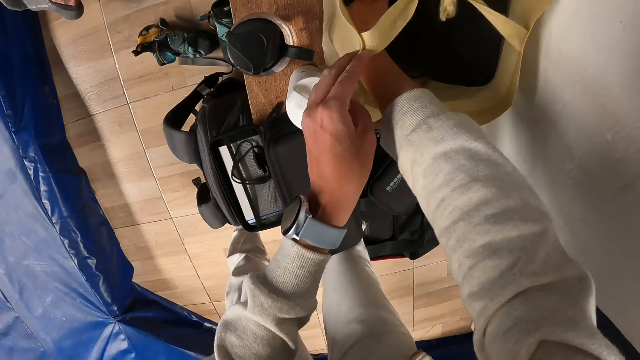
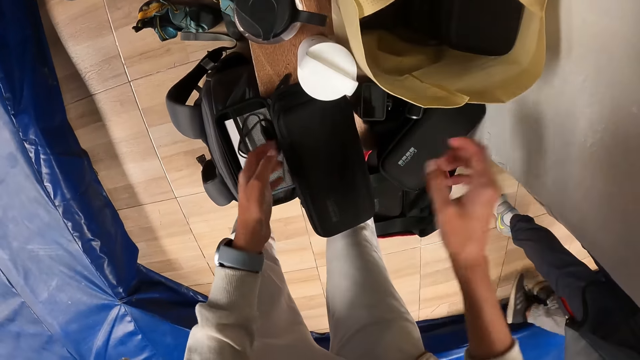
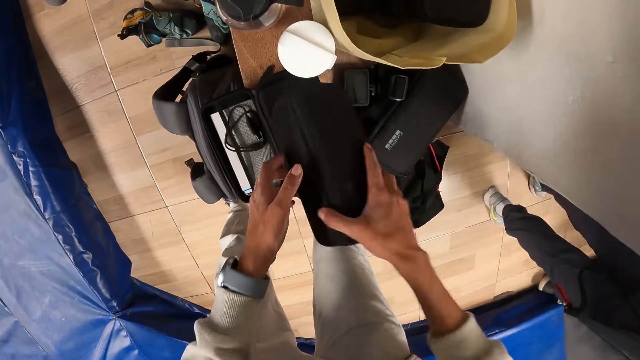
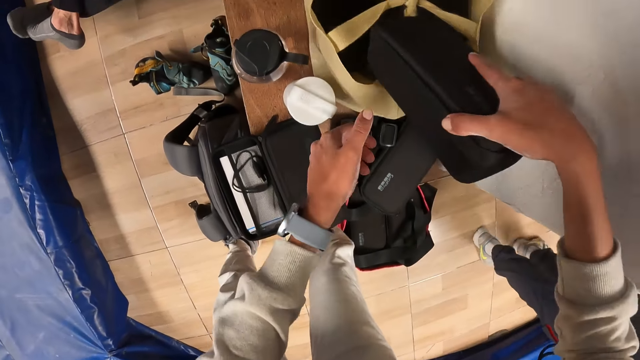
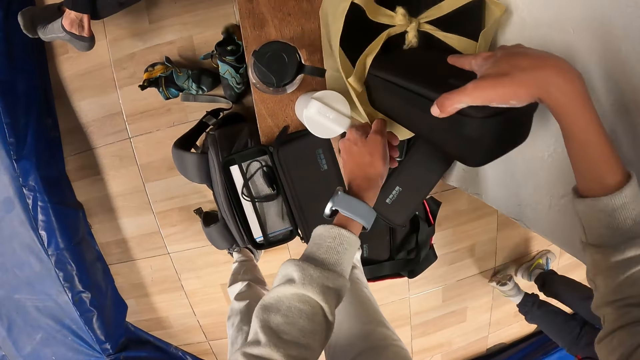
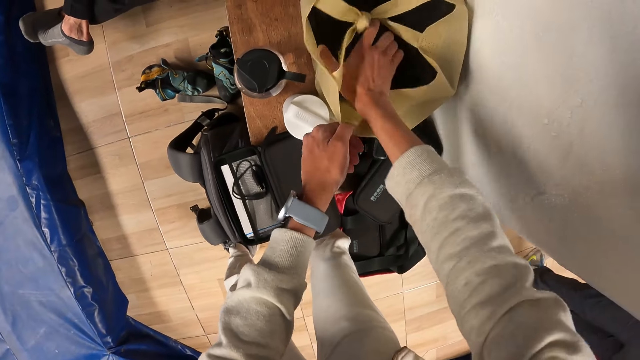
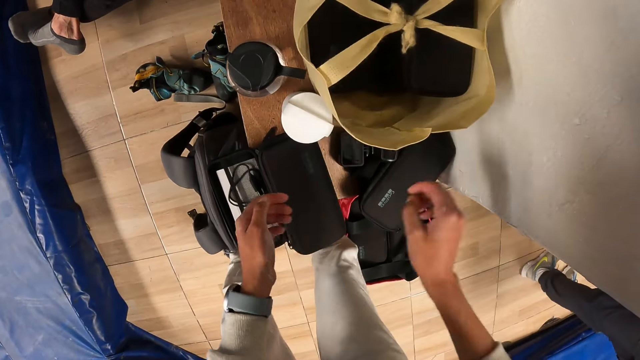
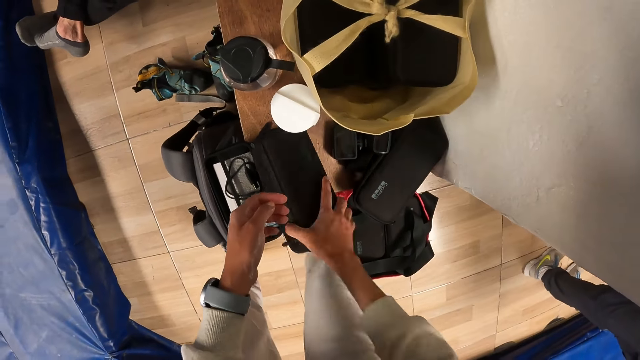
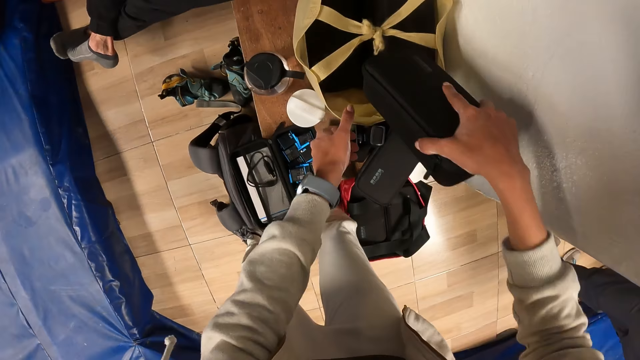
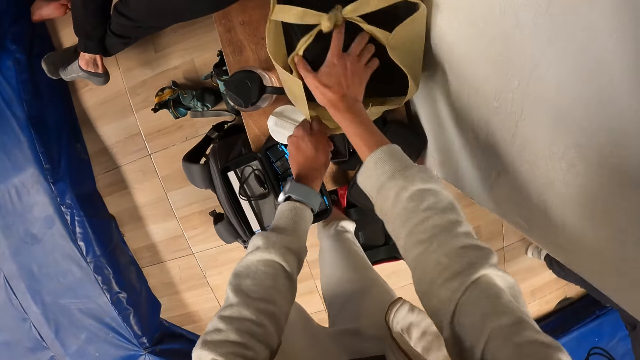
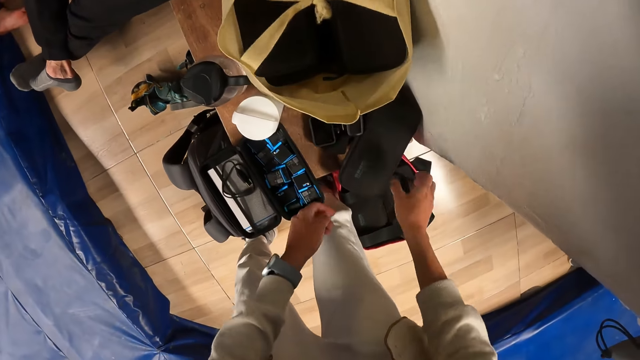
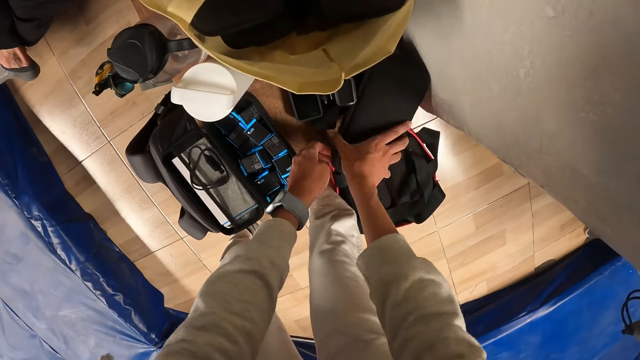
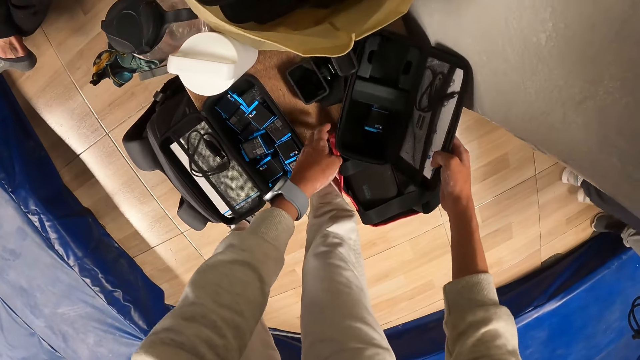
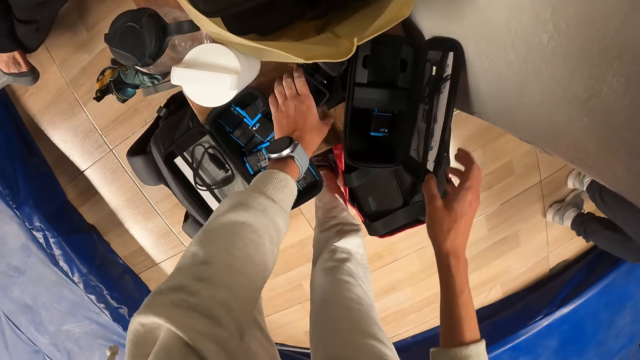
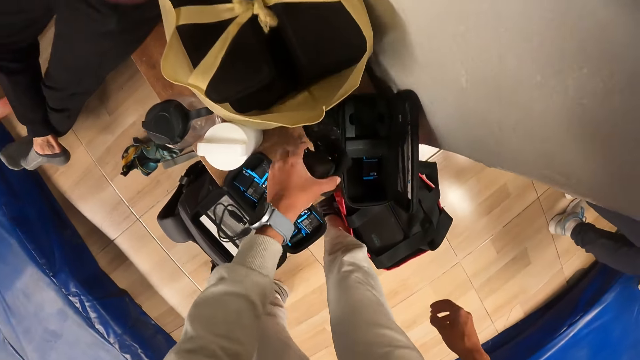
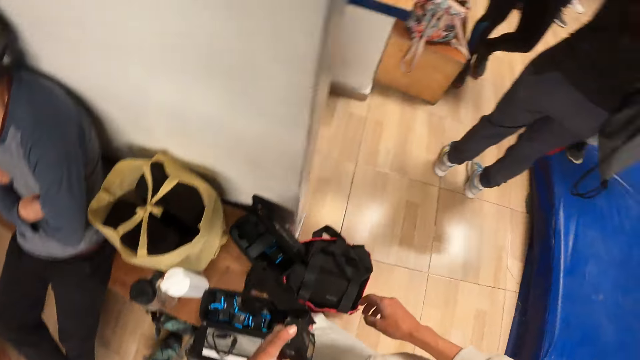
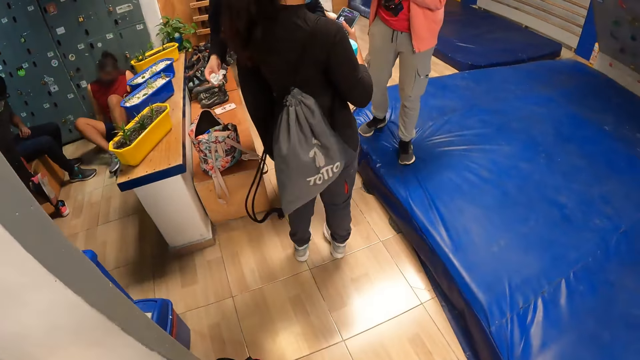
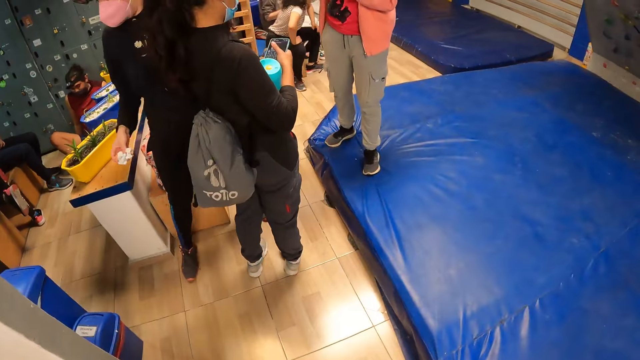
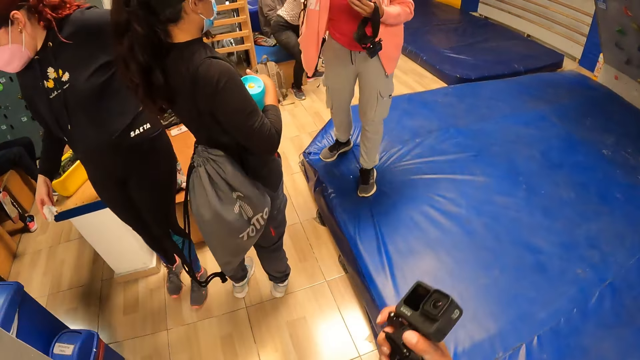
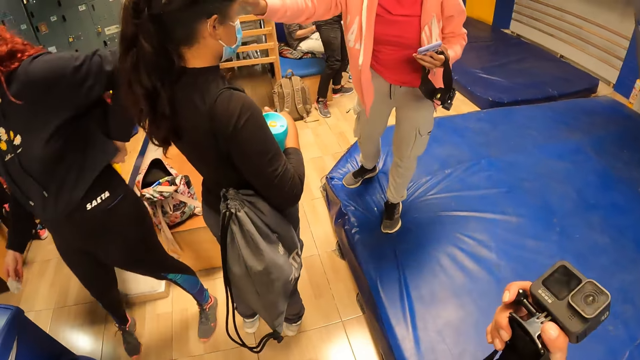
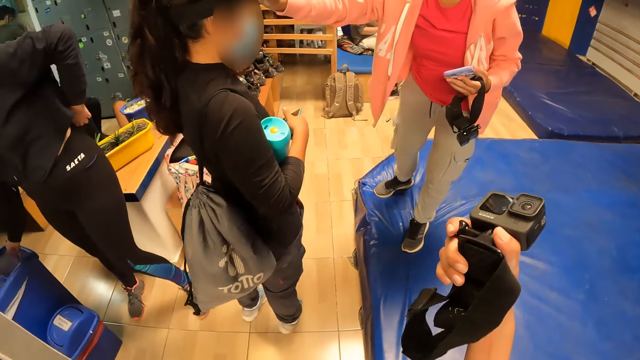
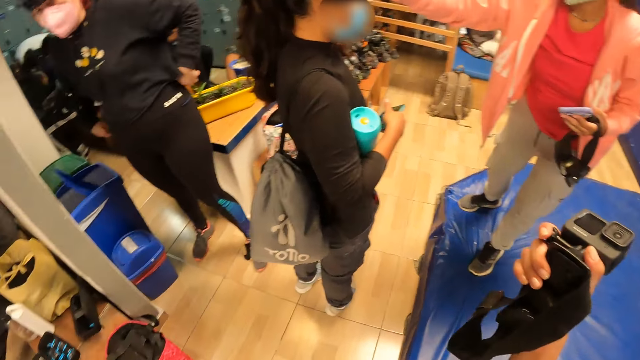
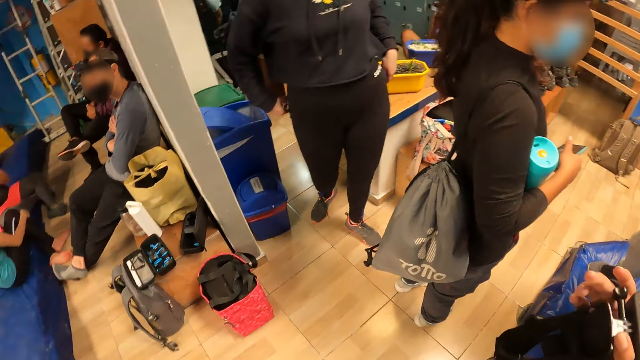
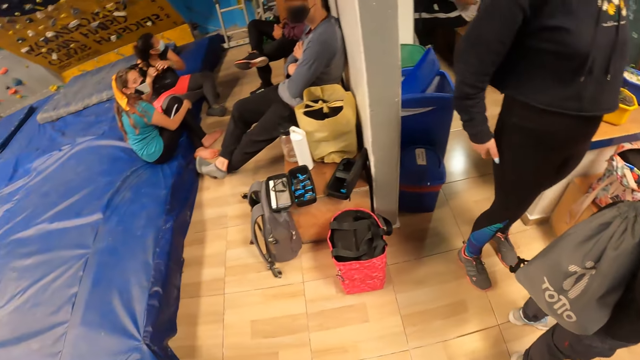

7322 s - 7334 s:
The camera wearer picks the pouch from the bench with his right hand. He holds the bag with the left hand. He puts the pouch in the bag with his right hand. He picks the pouch from the bench with his right hand. He holds the bag with the left hand. He puts the pouch in the bag with his right hand. He opens the pouch on the bench with his right hand. He picks a camera from the bench with his left hand. He looks around. He holds the camera with his right hand.

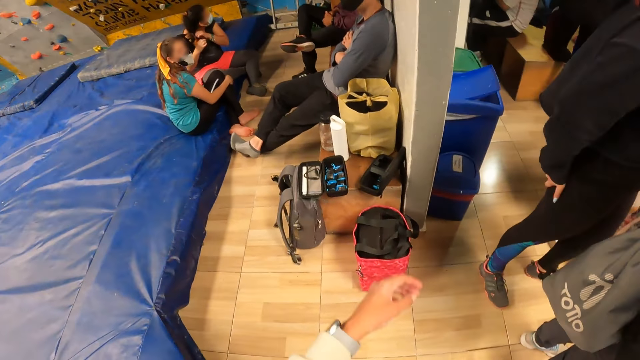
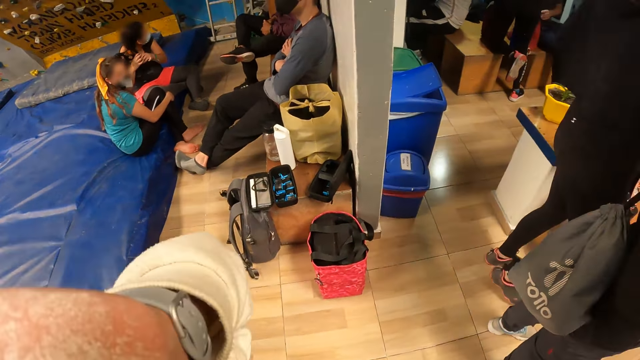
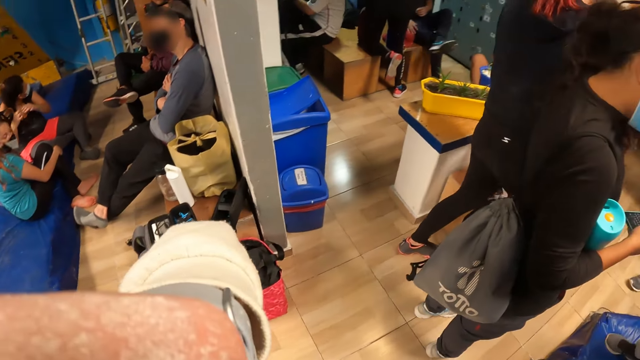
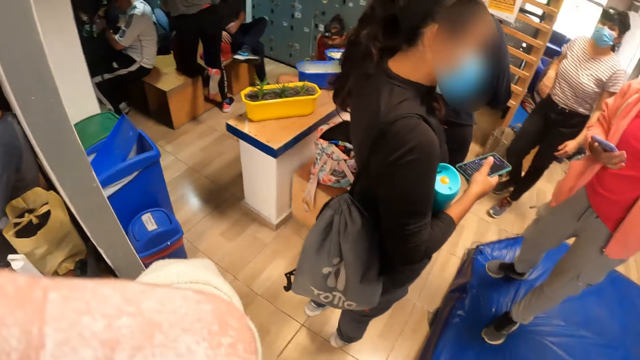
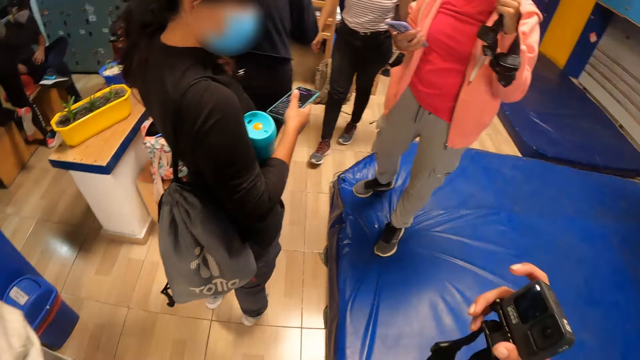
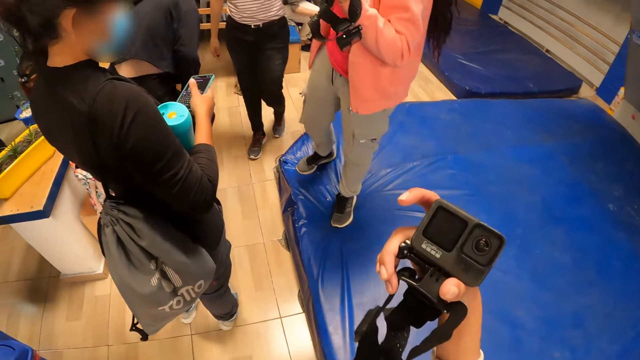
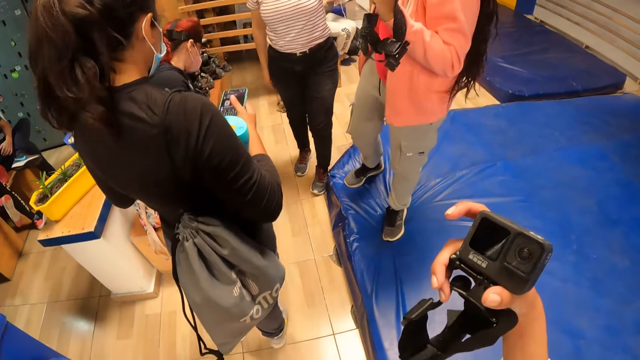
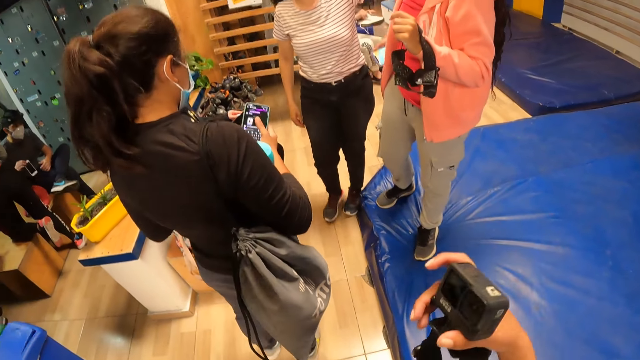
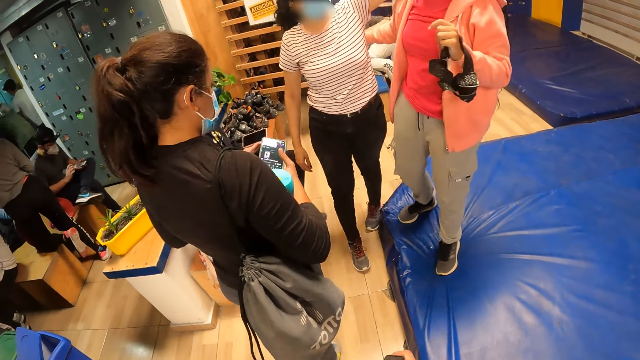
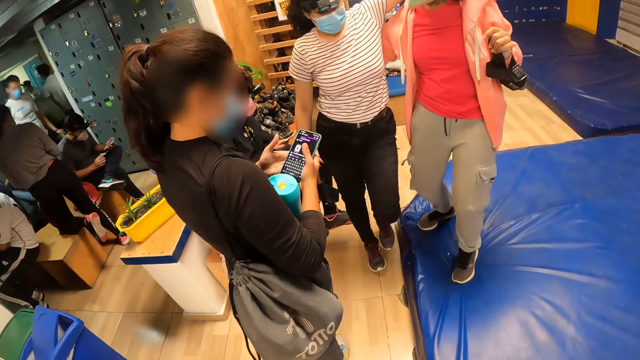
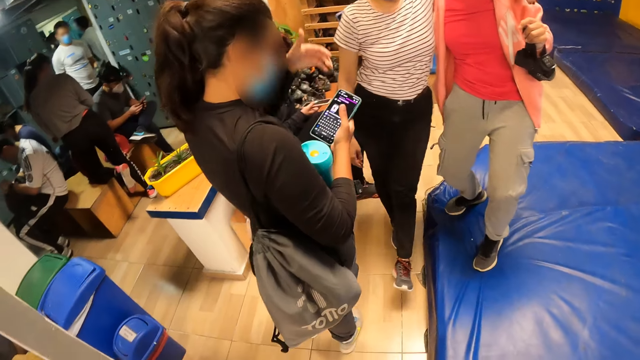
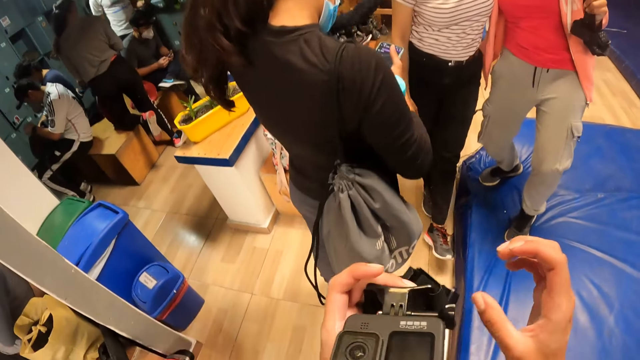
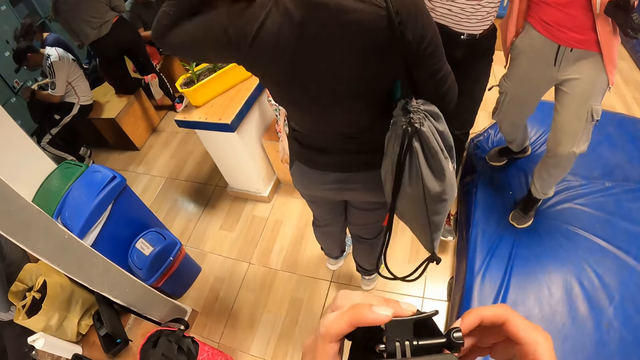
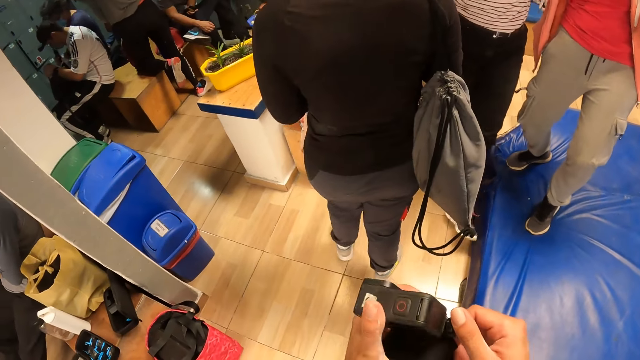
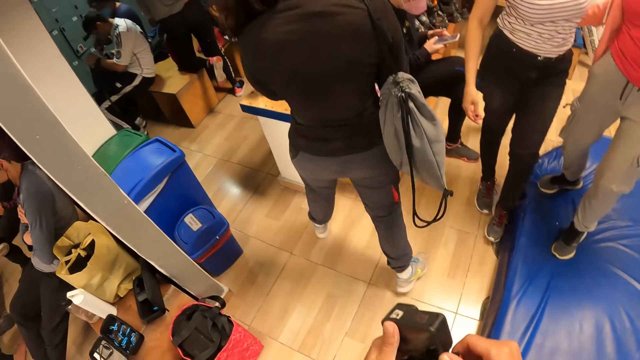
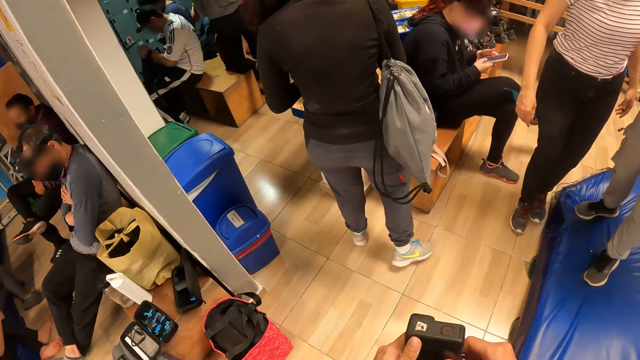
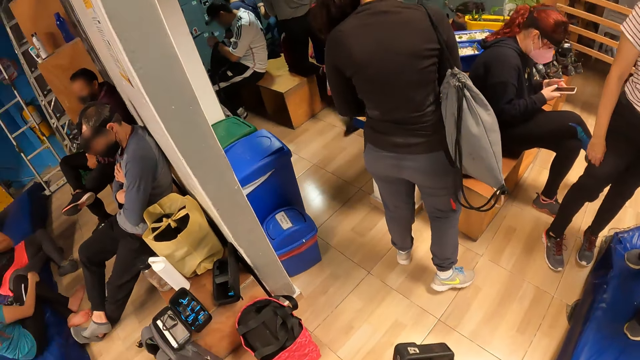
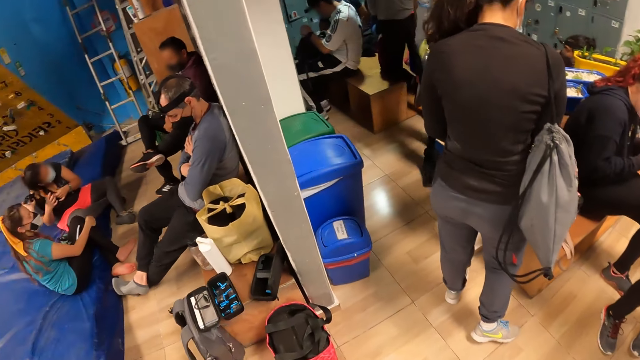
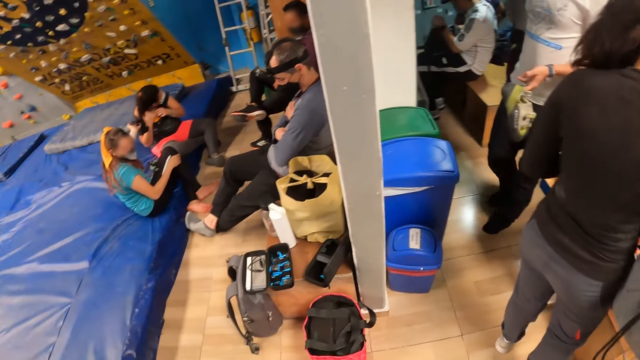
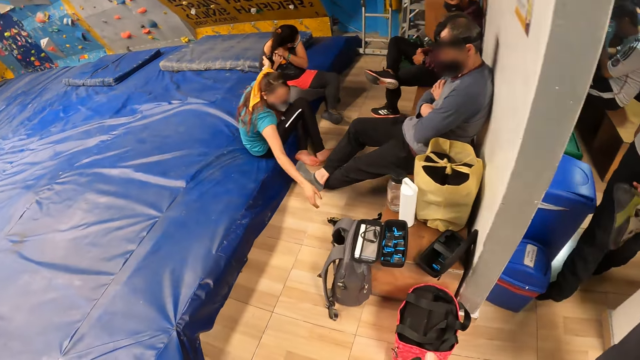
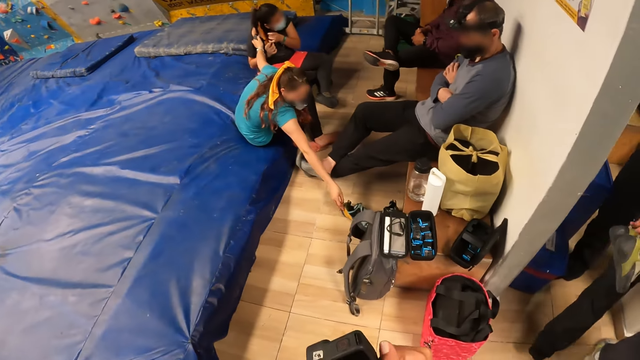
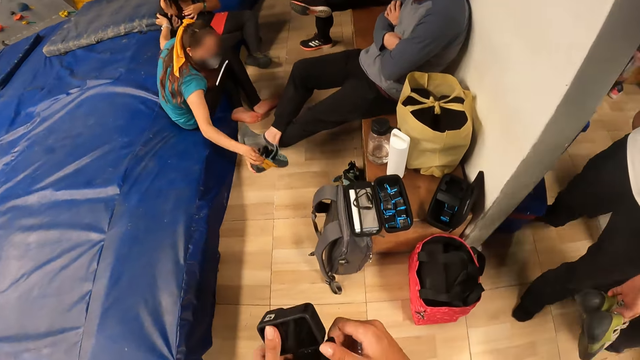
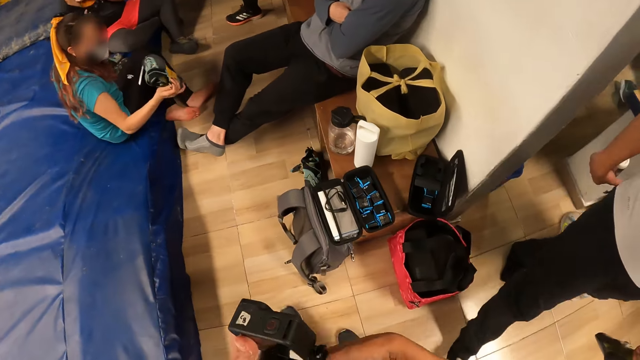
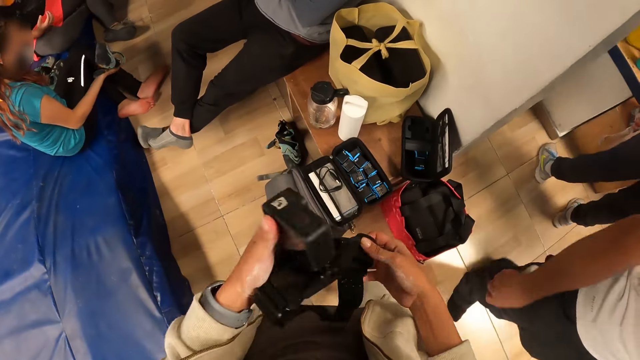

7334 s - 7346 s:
The camera wearer adjusts a camera. He looks around. He passes the camera to his left hand with his right hand. He operates the camera with his right hand. He holds the camera with both hands. He looks around. A lady picks a shoe on the floor. The camera wearer wraps something with the camera.
